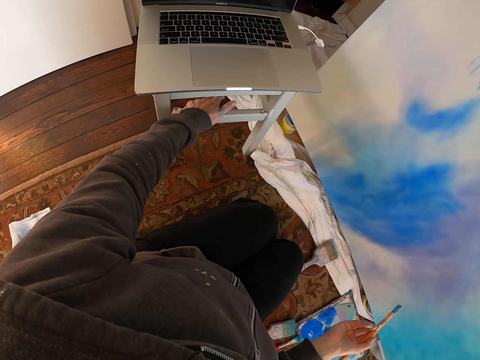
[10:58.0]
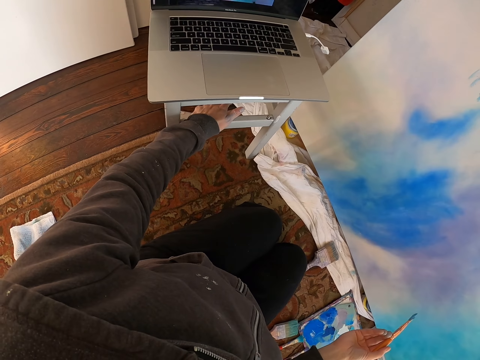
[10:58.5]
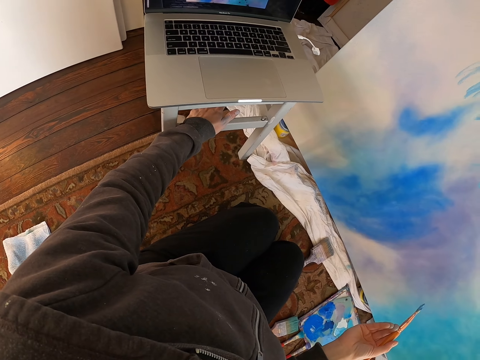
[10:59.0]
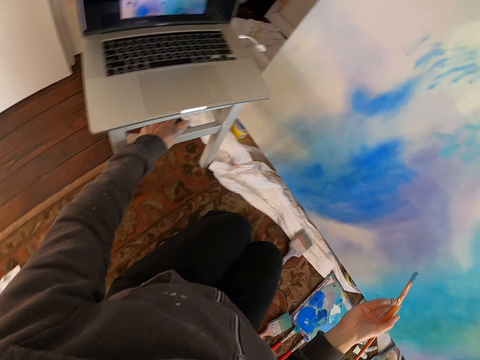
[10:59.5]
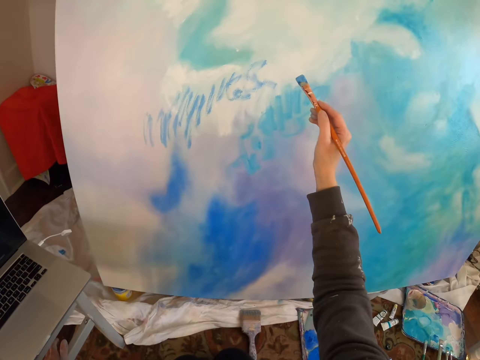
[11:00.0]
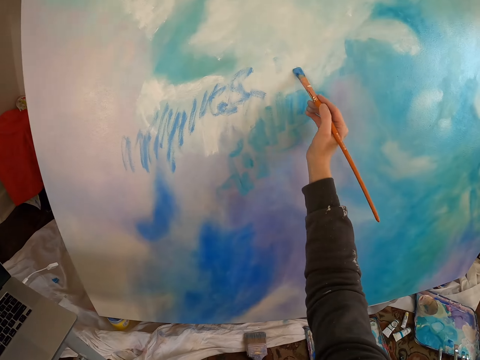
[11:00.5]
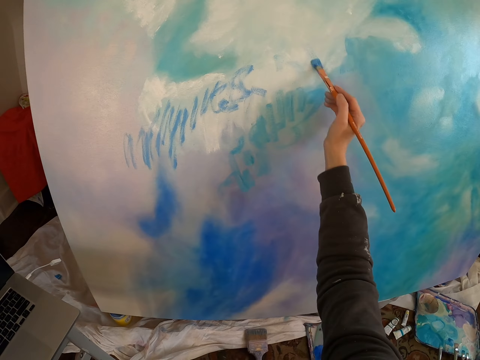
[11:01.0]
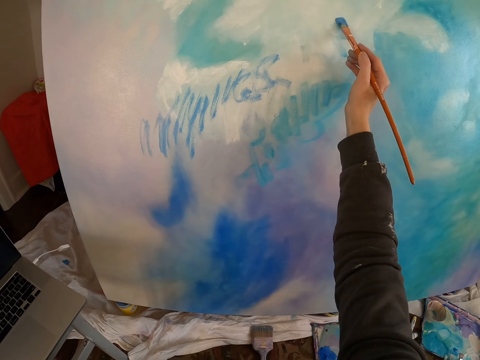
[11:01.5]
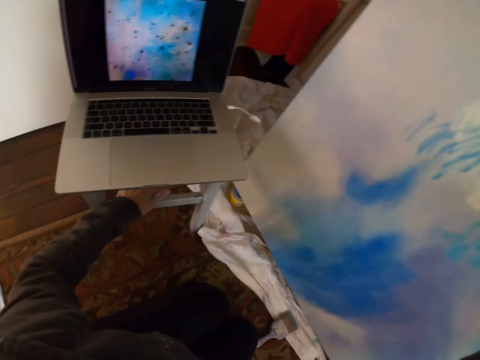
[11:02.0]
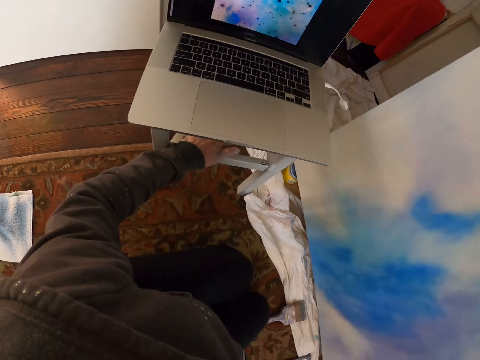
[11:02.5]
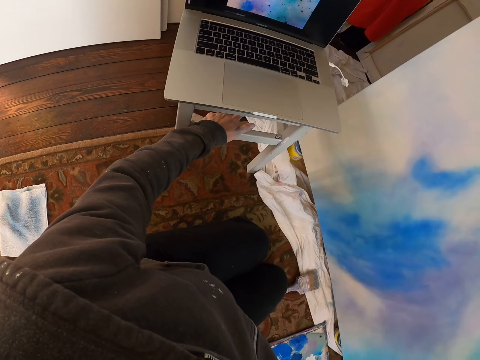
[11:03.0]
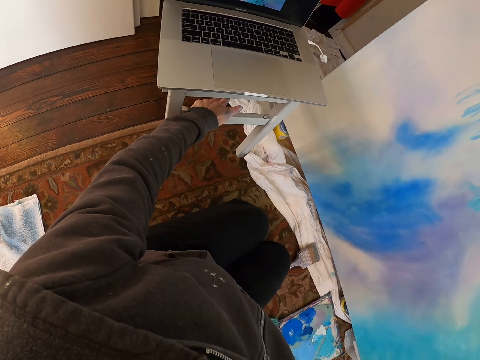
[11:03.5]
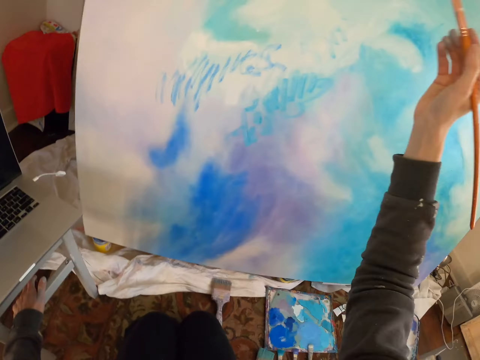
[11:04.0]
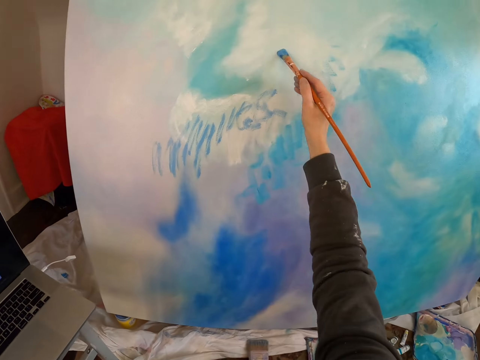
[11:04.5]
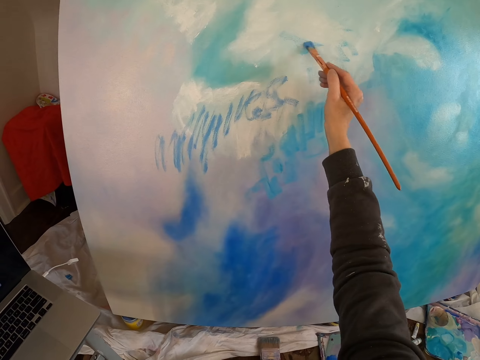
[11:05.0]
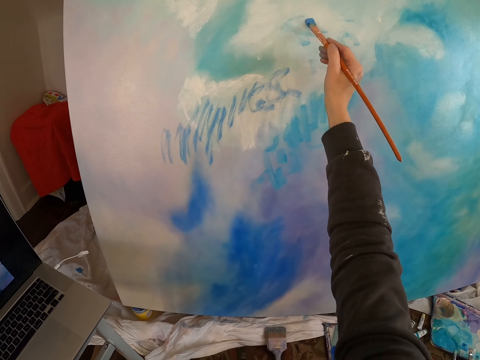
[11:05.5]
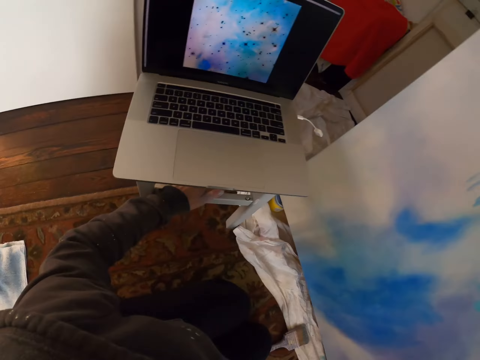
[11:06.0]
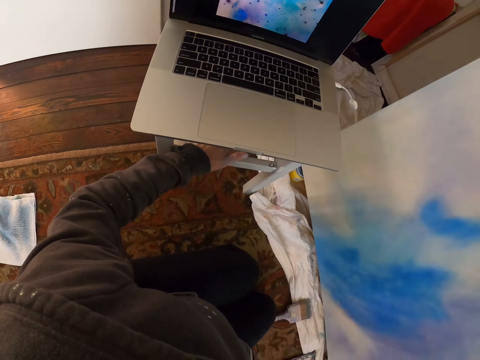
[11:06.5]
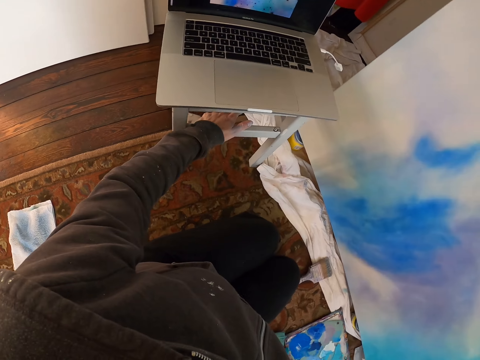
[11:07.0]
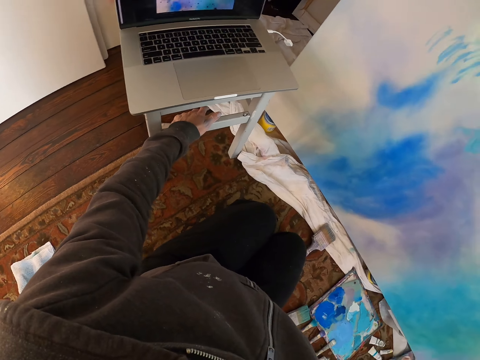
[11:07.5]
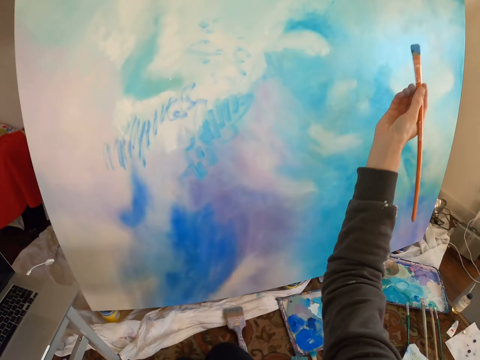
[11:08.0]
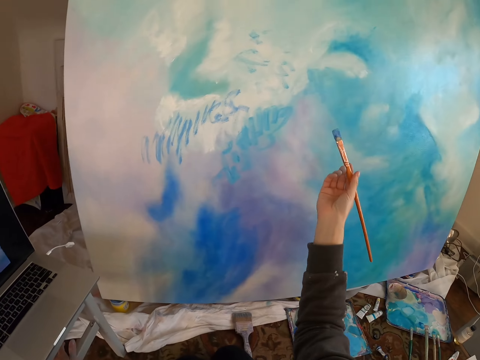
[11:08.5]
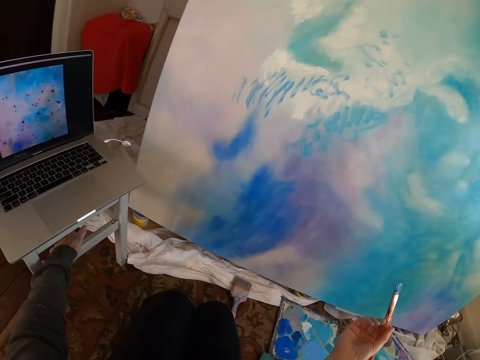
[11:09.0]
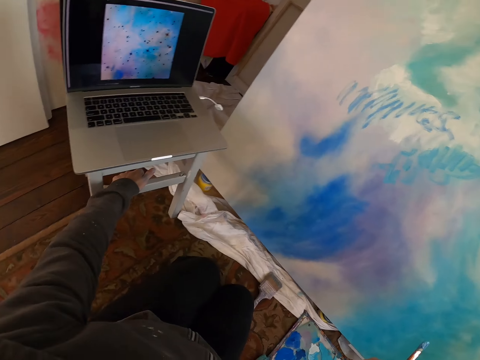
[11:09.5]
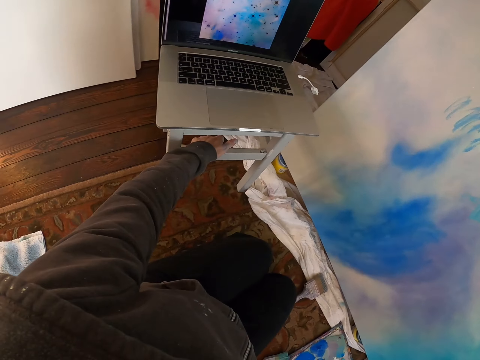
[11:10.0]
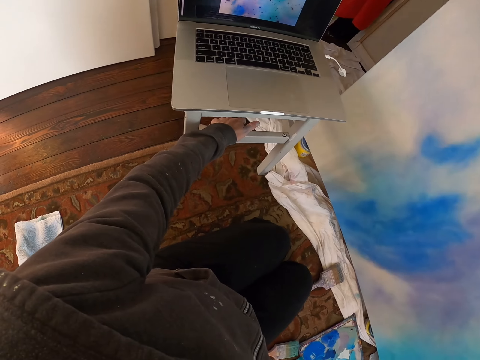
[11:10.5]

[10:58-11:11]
The camera wearer stares at the laptop. They paint the painting with the paint brush. They stare at the laptop.

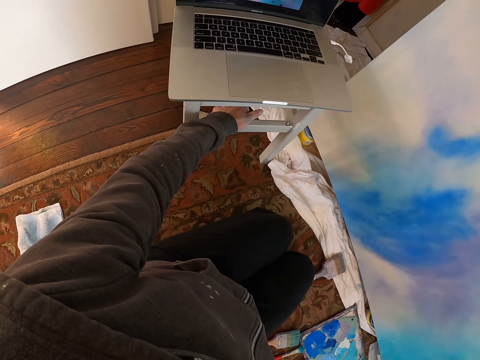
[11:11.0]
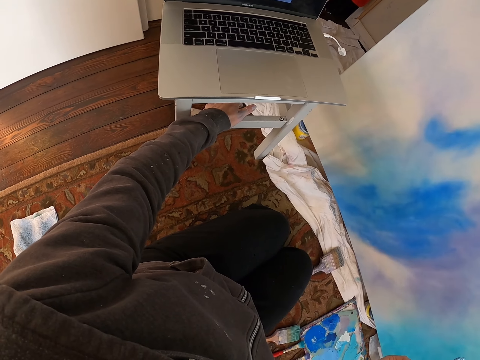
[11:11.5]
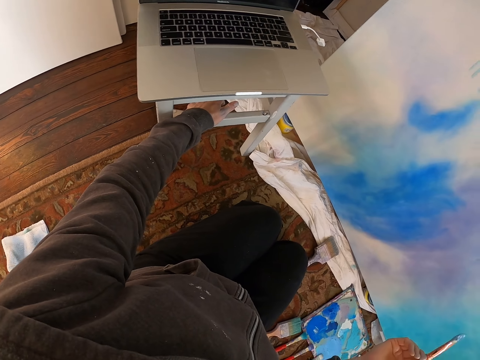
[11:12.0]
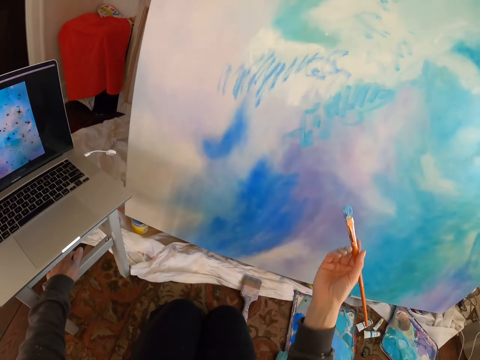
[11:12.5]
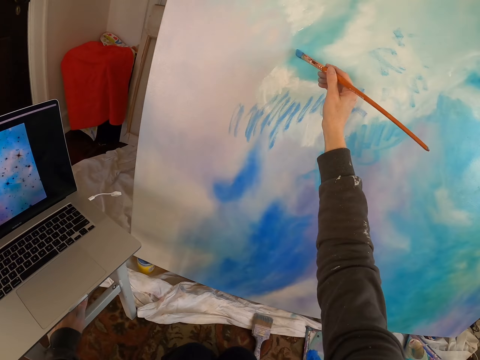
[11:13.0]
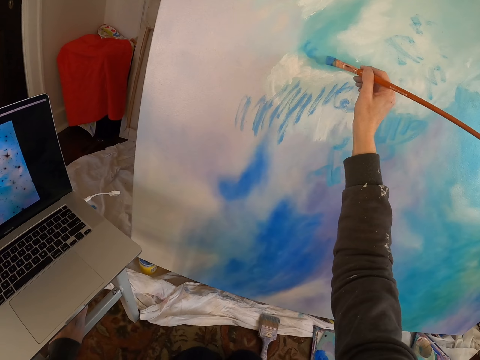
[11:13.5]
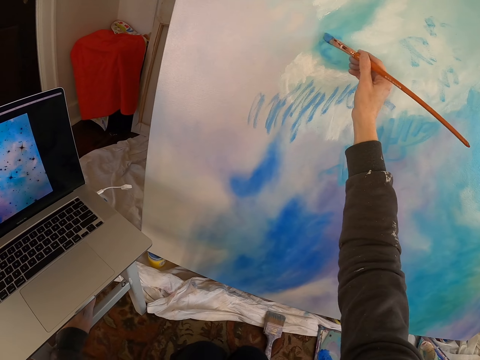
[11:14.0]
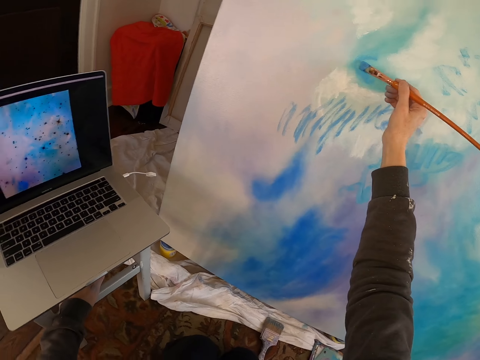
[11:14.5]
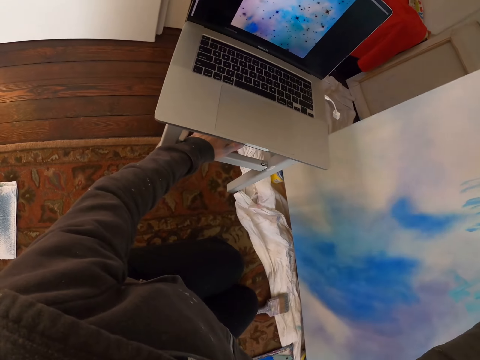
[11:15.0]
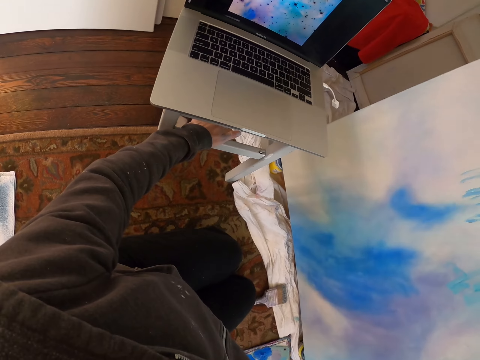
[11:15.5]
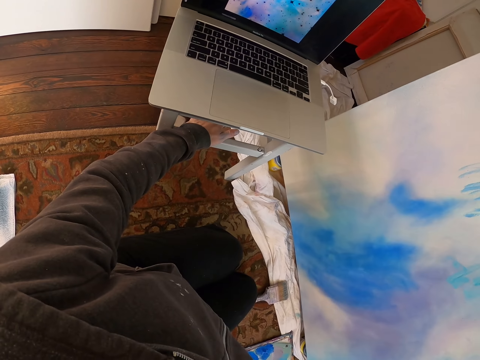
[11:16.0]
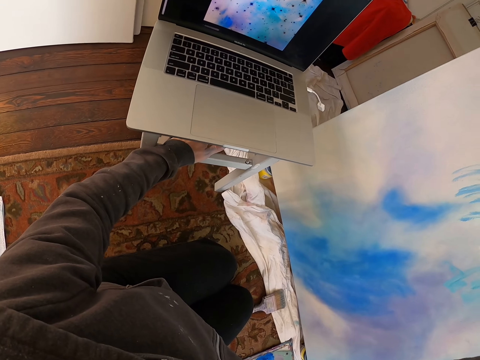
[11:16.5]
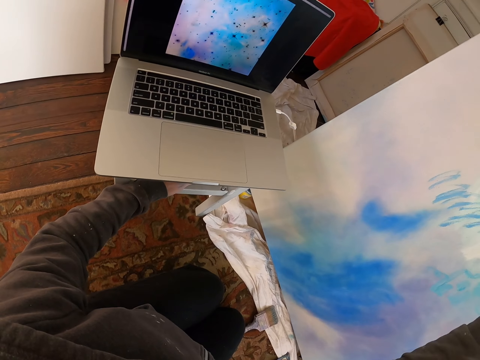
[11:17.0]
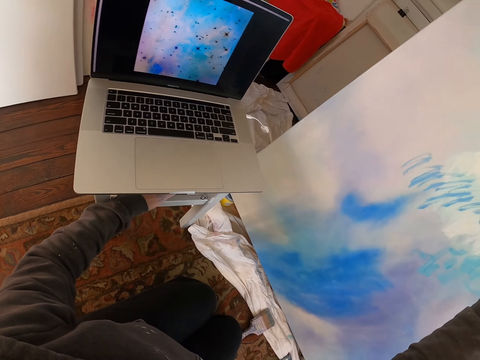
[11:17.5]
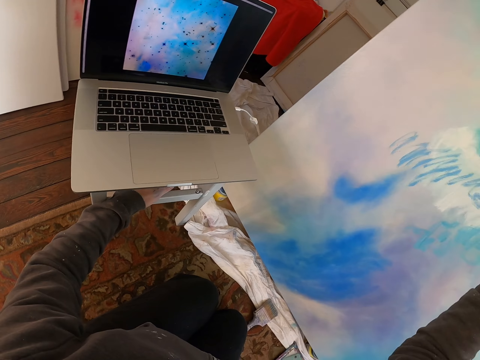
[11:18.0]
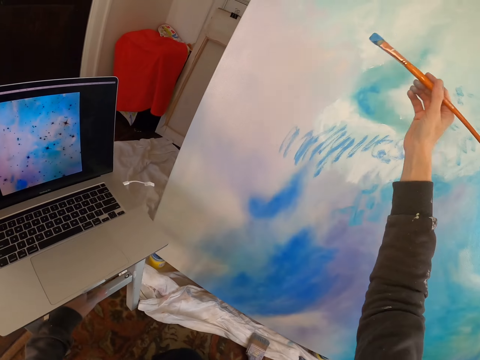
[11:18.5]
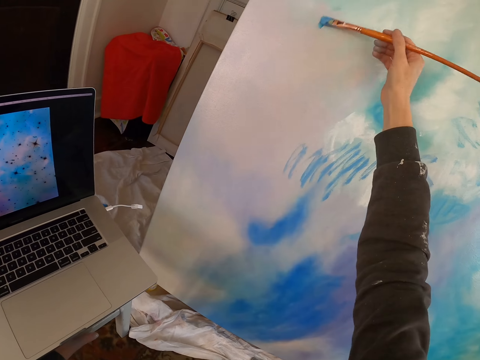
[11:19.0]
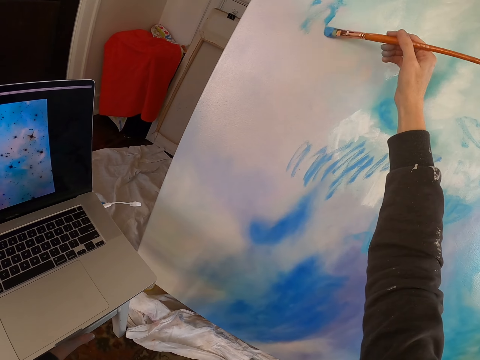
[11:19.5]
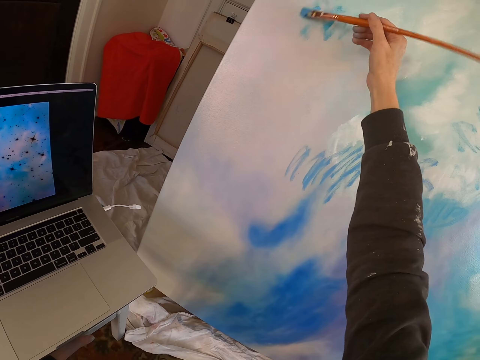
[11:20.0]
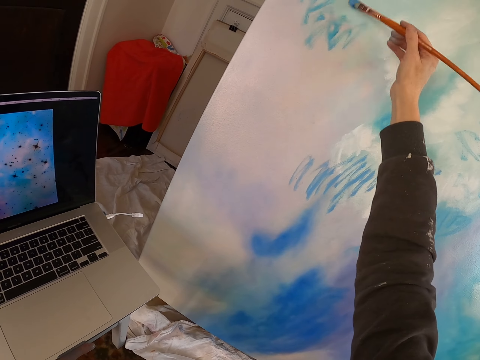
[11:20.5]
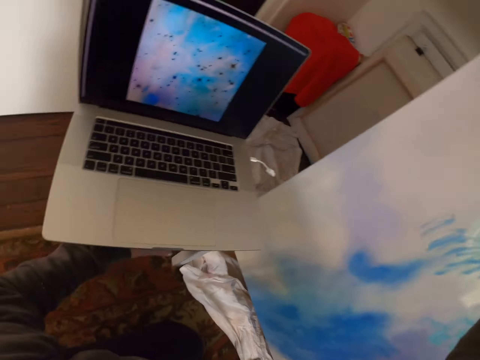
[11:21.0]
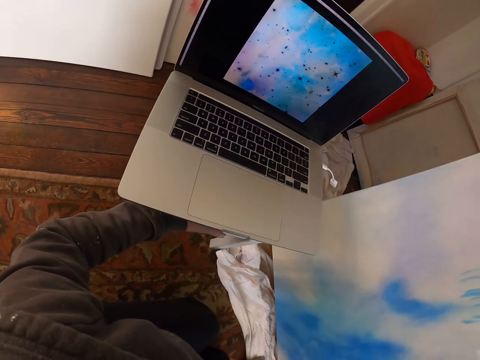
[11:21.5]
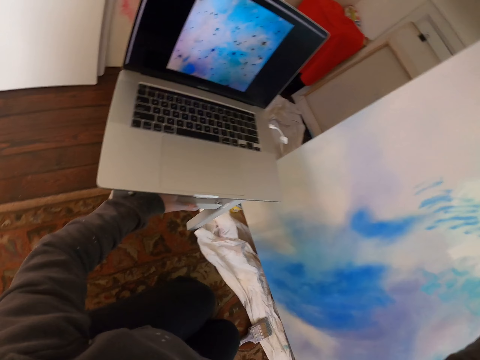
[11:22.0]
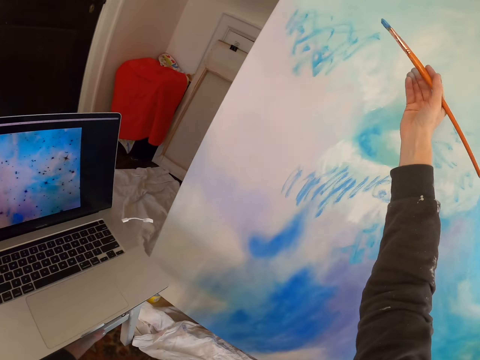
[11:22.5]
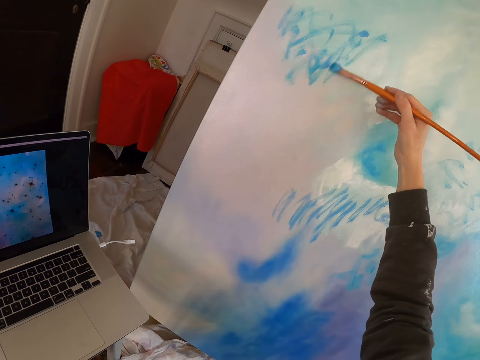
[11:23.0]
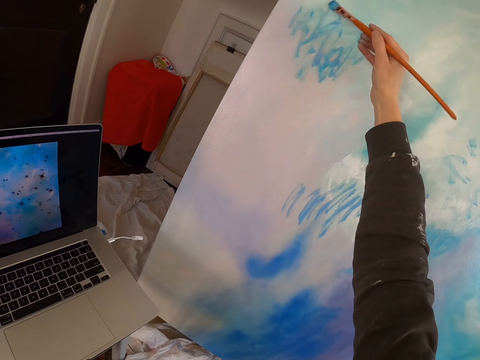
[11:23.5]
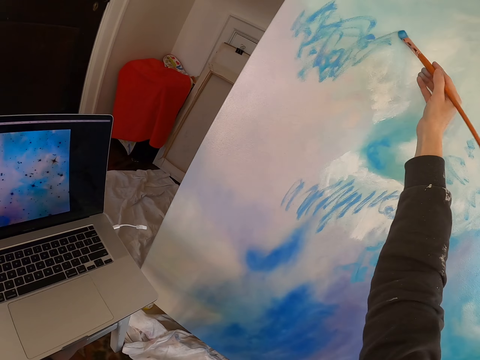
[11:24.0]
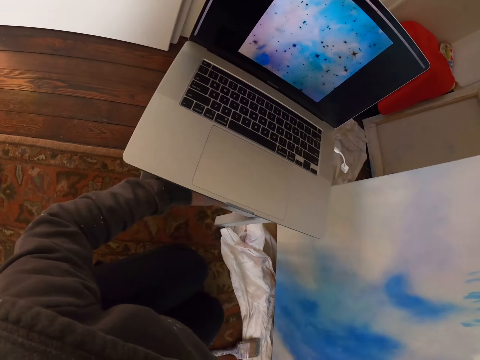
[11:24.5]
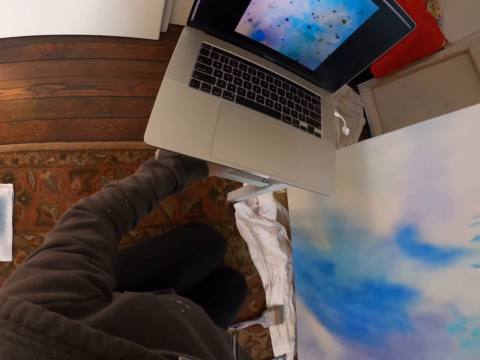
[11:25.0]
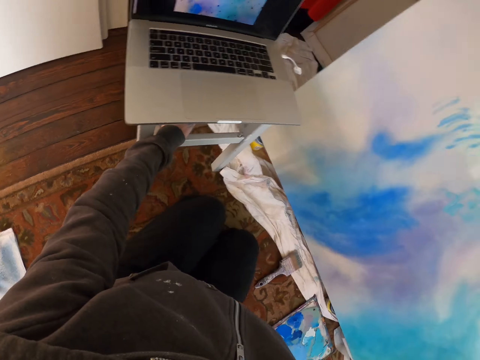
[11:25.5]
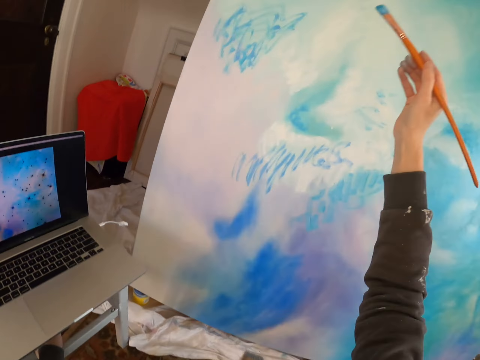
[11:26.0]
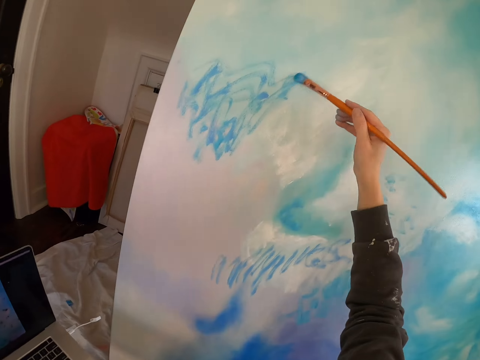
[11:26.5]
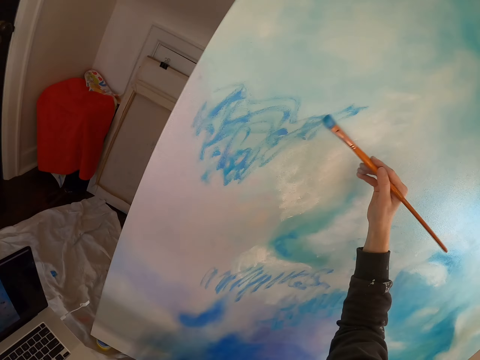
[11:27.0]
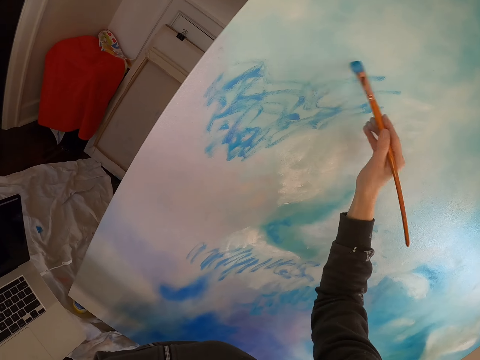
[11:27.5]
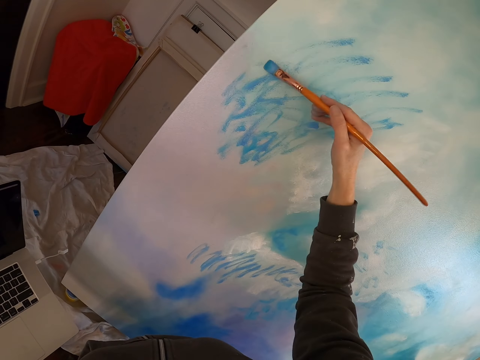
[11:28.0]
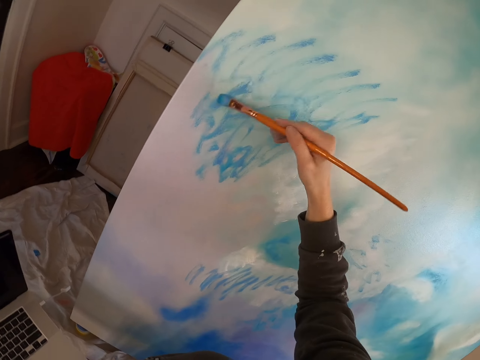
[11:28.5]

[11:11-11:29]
The camera wearer paints the painting with the paint brush. They stare at the painting. They paint the painting with the brush.
